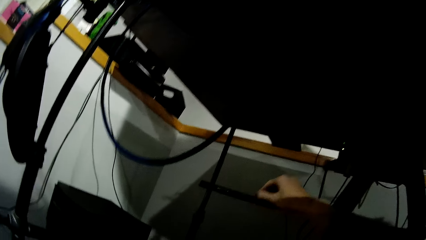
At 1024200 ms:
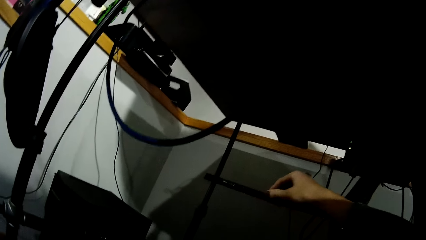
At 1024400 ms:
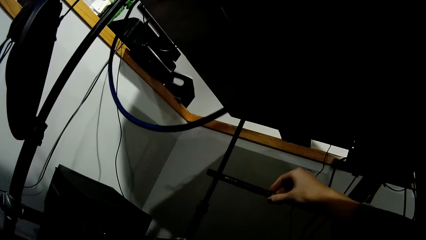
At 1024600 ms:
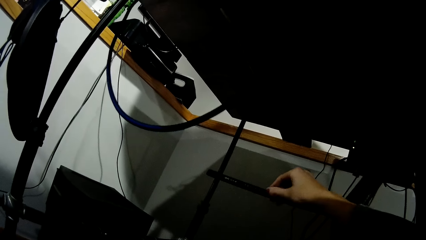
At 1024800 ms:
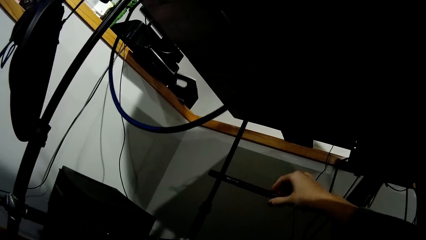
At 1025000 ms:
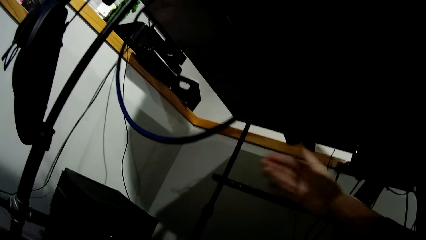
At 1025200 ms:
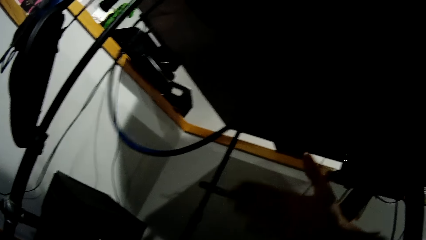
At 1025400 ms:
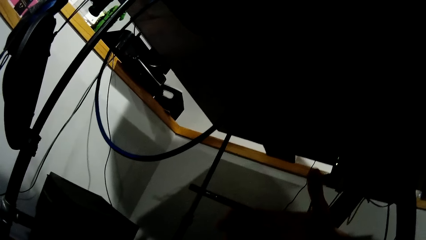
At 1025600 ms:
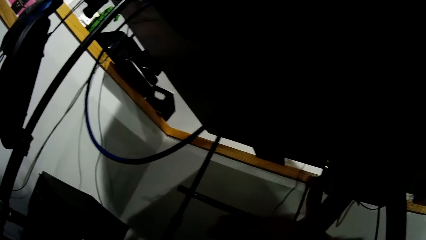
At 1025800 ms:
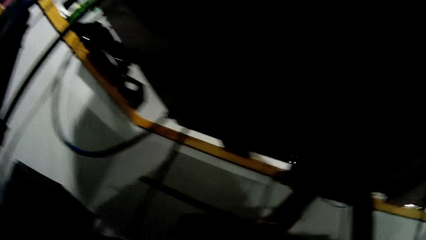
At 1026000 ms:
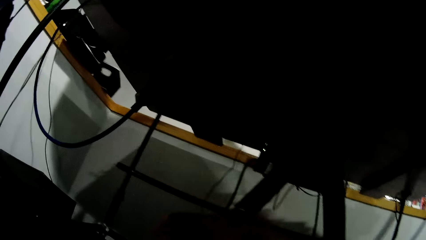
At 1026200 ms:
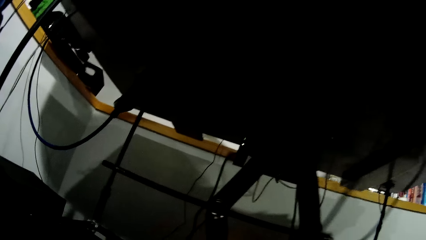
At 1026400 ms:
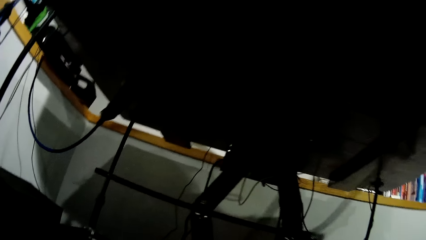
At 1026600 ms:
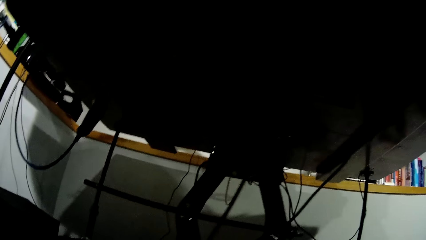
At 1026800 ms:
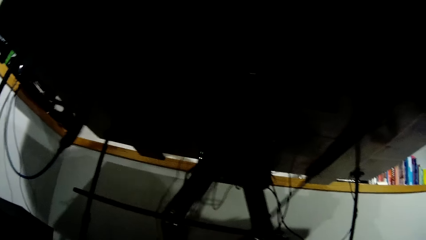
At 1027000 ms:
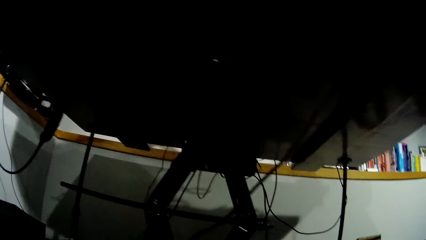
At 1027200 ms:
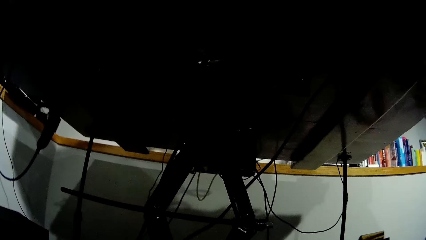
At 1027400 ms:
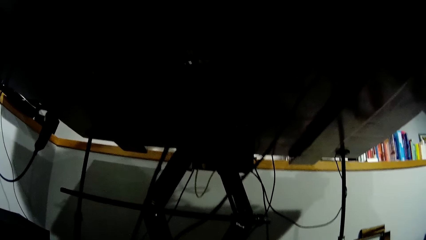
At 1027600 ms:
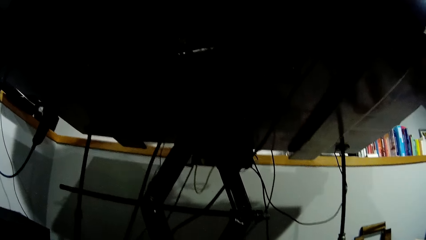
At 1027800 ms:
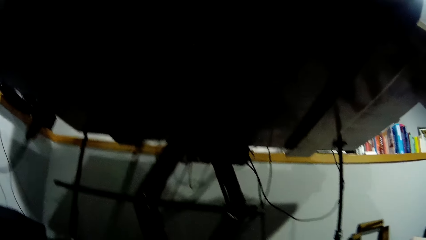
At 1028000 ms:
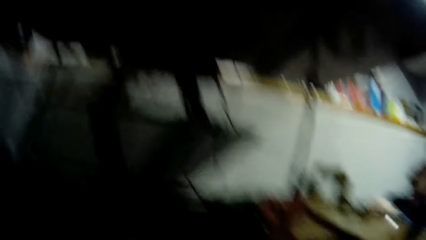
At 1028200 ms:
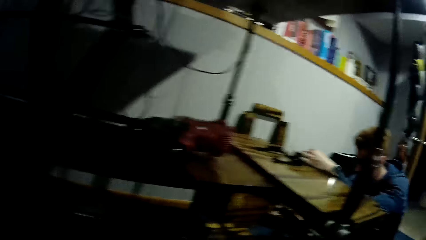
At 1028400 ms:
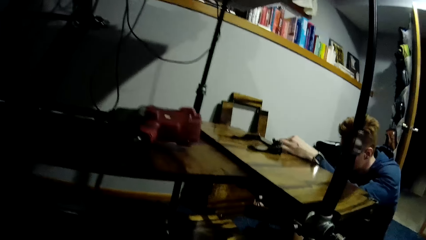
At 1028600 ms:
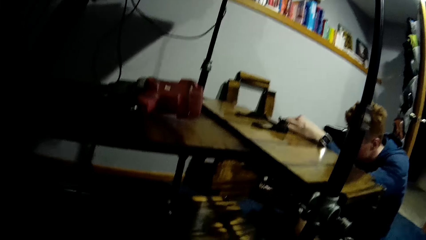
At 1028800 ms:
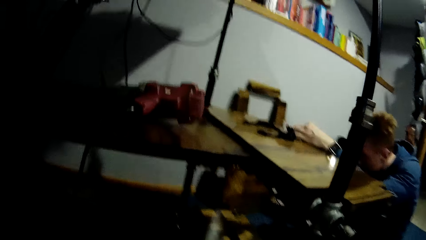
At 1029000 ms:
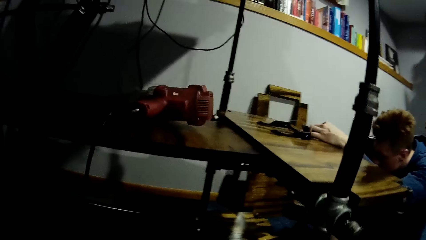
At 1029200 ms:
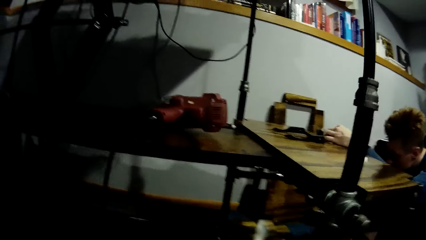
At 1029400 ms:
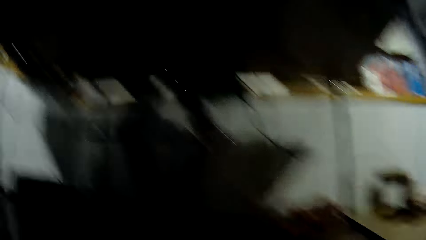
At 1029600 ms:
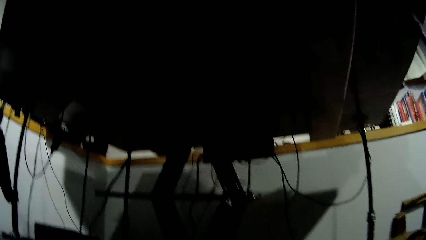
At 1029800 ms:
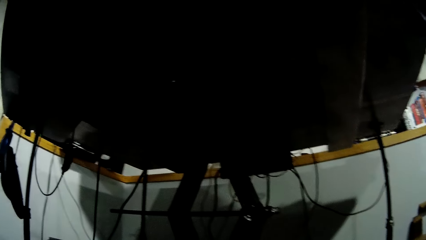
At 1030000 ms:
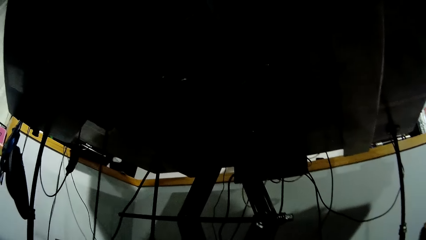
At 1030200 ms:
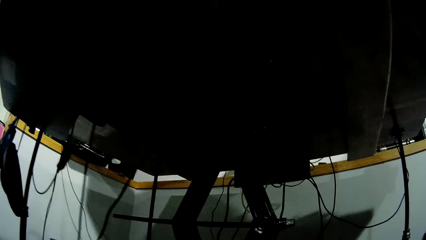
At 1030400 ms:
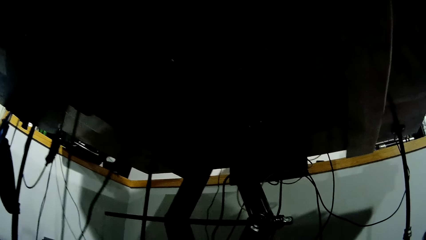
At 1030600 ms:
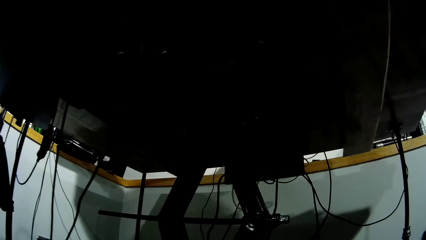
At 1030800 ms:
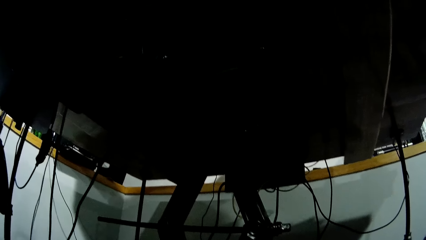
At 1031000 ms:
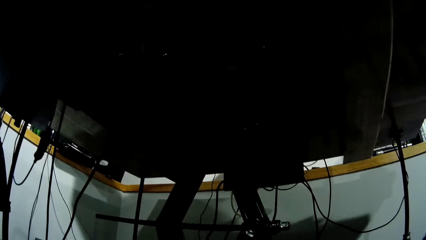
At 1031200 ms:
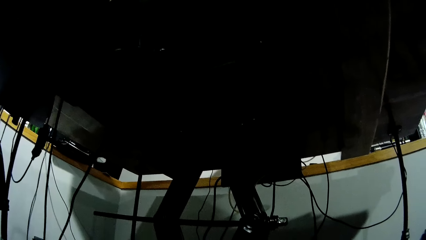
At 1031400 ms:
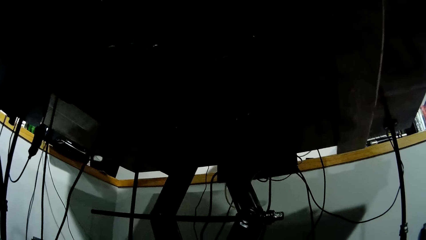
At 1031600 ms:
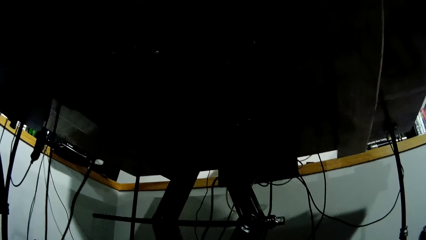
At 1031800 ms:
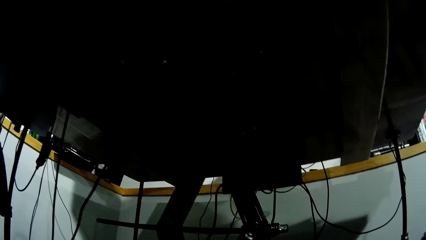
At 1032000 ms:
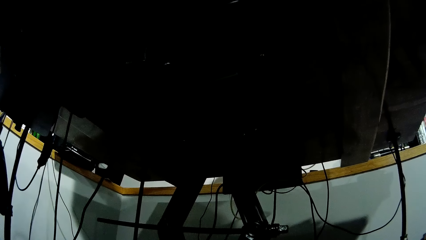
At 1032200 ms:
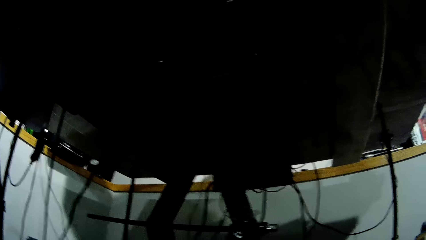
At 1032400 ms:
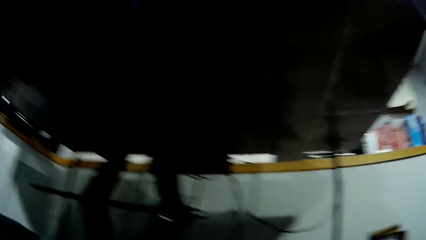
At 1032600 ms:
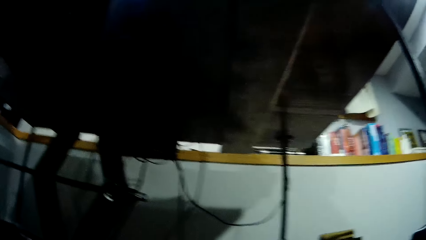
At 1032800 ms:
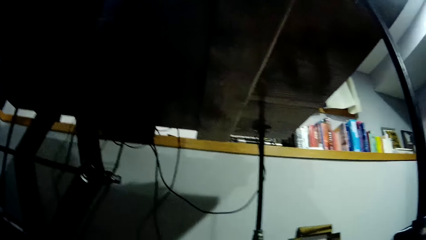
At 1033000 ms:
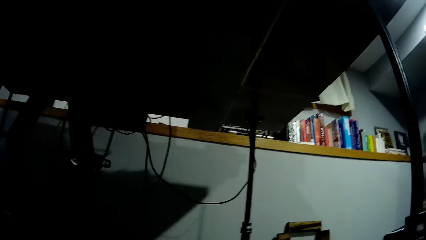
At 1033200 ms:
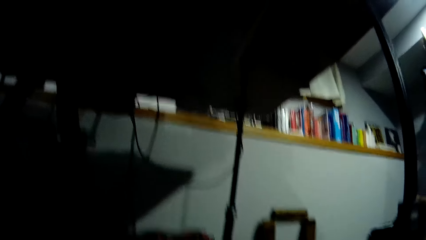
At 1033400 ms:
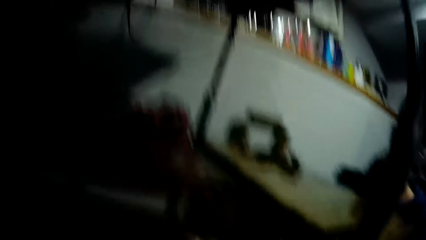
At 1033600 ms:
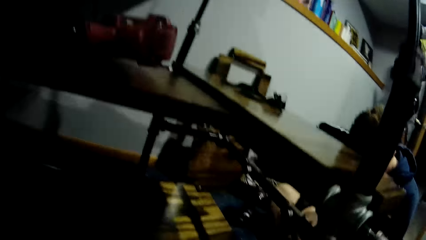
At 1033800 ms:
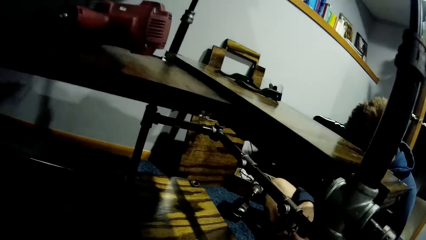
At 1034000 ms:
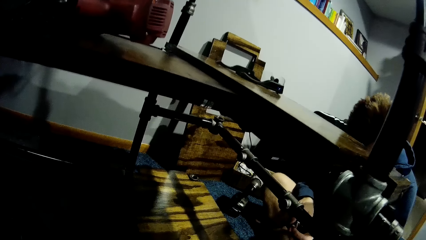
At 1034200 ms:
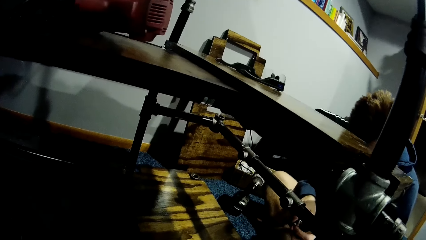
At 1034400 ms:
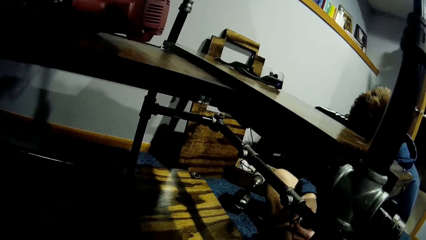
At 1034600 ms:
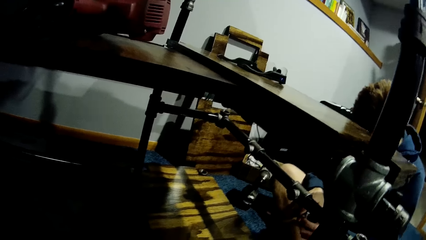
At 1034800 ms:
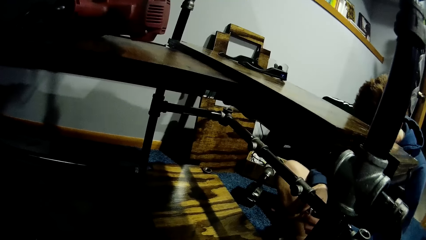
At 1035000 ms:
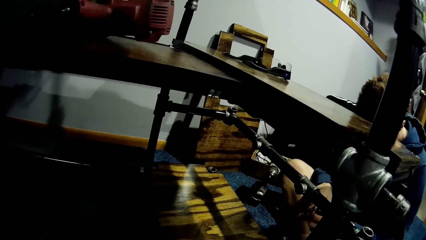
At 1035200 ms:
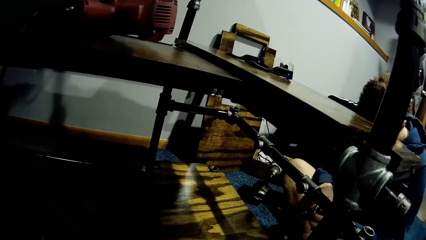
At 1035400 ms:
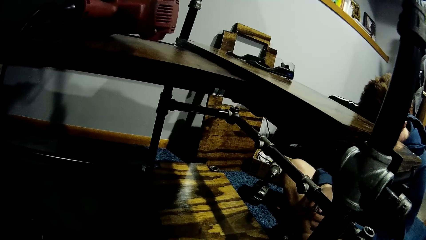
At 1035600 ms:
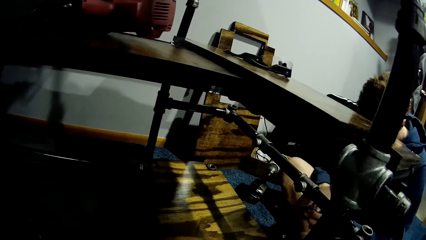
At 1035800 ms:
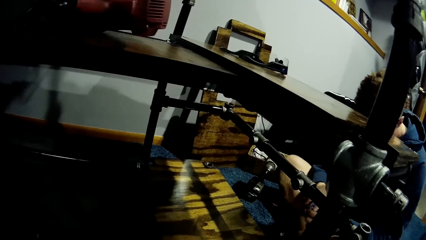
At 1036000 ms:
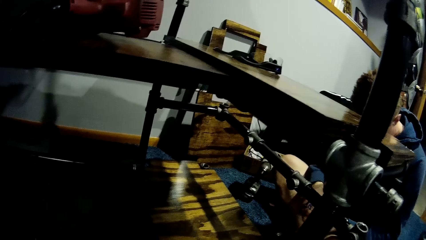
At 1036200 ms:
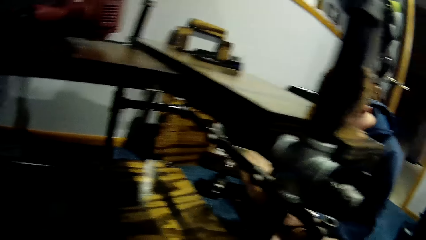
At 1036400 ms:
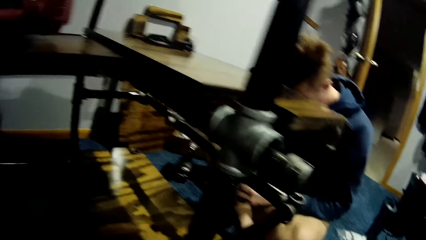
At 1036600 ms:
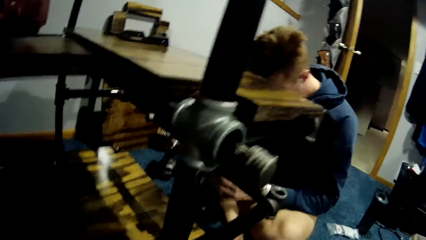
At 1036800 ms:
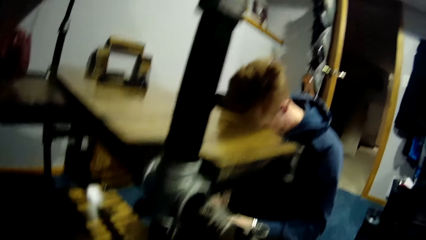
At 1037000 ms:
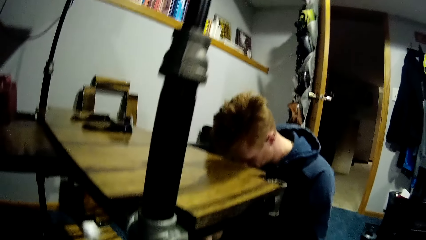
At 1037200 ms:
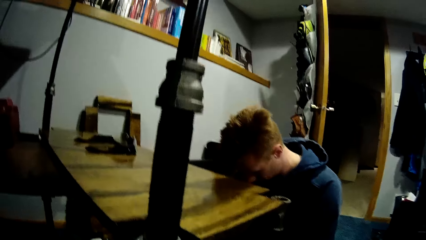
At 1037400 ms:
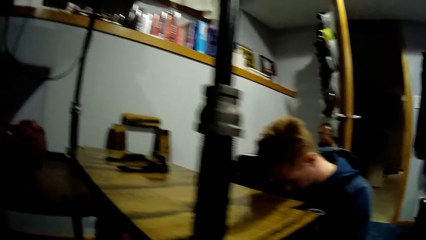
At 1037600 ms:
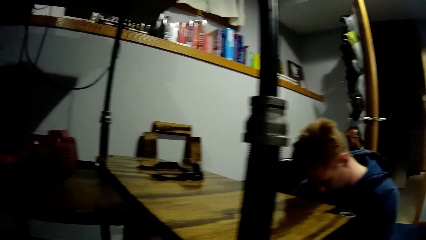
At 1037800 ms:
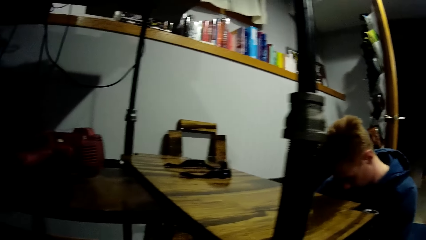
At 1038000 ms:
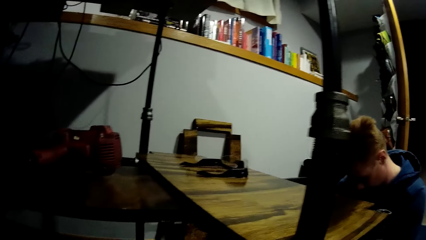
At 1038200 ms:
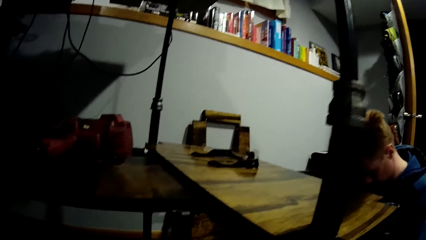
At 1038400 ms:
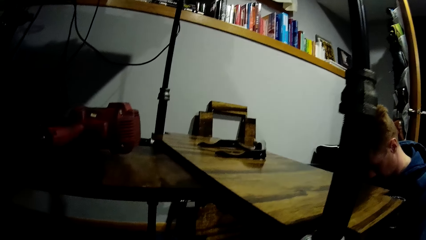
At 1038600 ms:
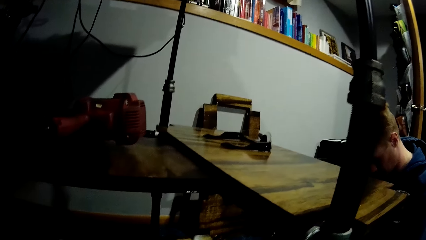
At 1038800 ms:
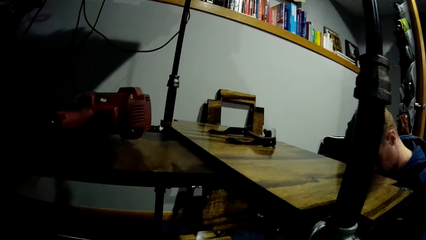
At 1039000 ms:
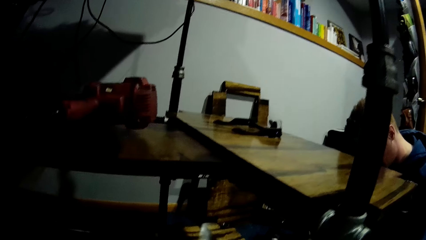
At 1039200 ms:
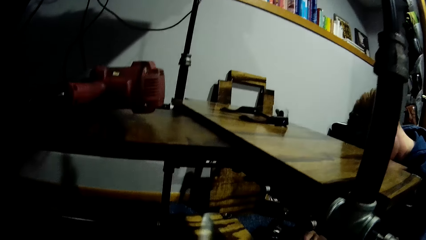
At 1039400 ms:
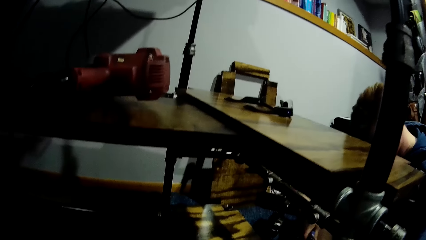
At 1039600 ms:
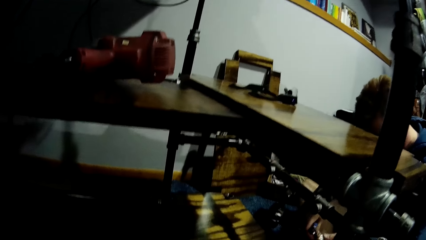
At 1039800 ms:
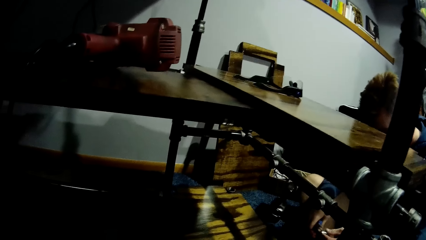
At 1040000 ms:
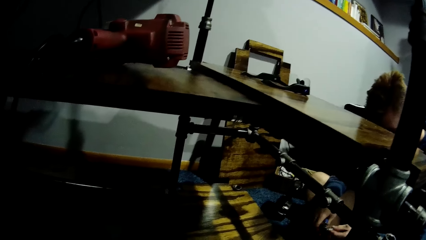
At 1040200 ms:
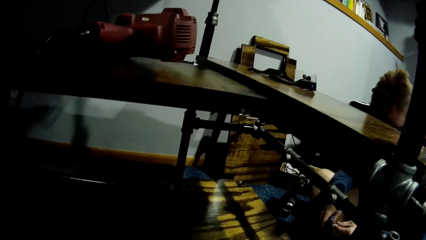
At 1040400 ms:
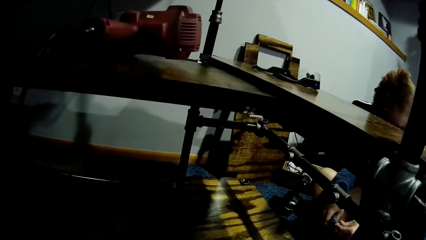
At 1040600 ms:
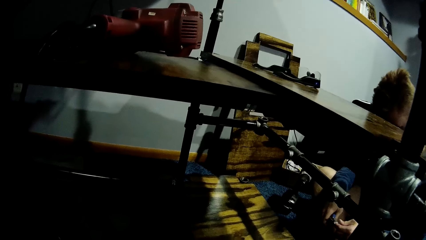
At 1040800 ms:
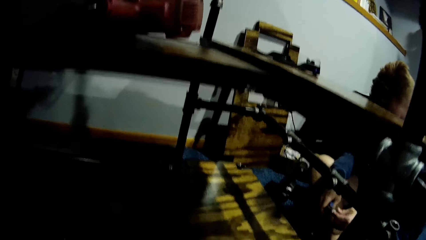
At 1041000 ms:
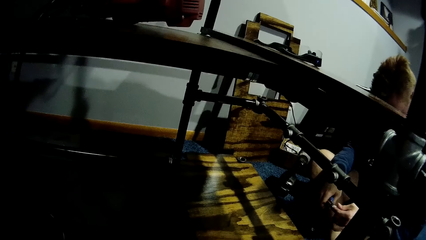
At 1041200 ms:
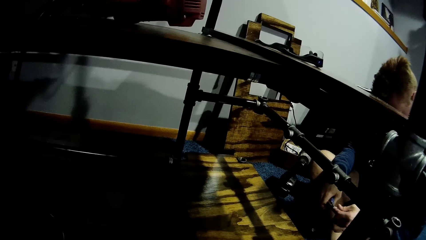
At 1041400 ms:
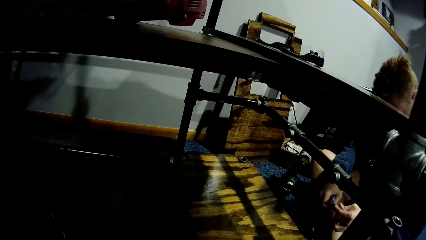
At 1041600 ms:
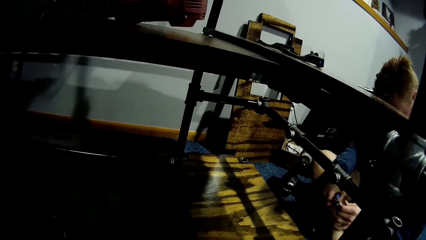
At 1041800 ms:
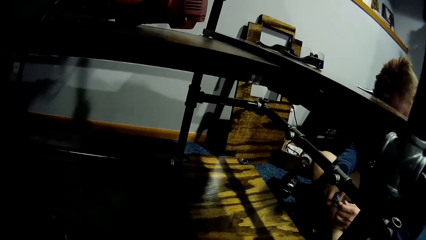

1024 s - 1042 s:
The camera wearer wipes the tray rack with her right hand. She stares around the room and stares at the shelf. The man adjusts the pipe holder. The man fixes the tray rack's socket. The camera wearer stares at the man.
